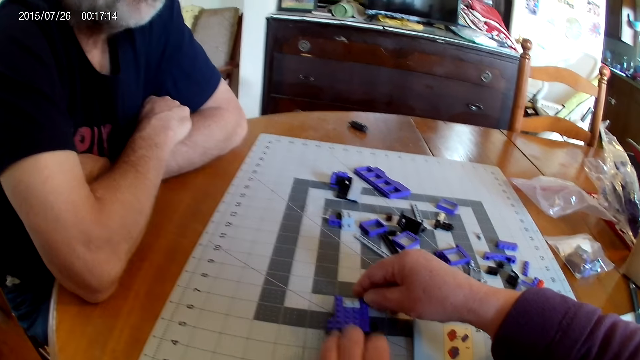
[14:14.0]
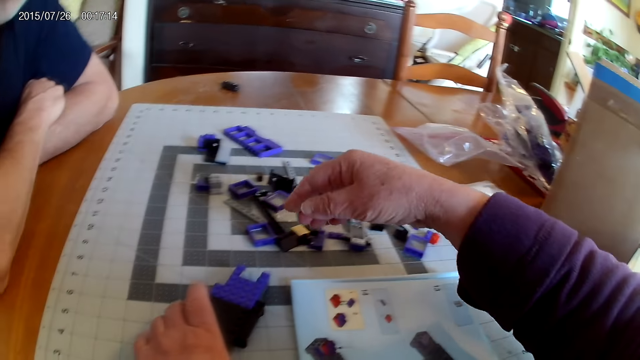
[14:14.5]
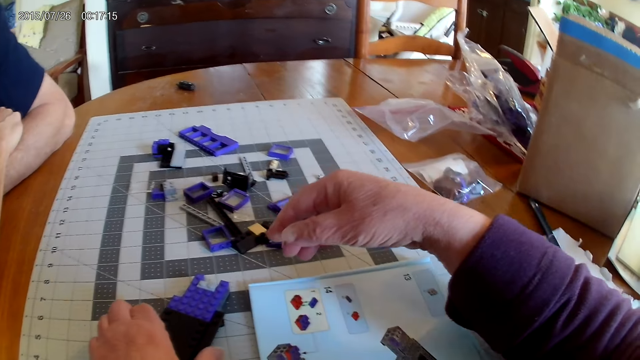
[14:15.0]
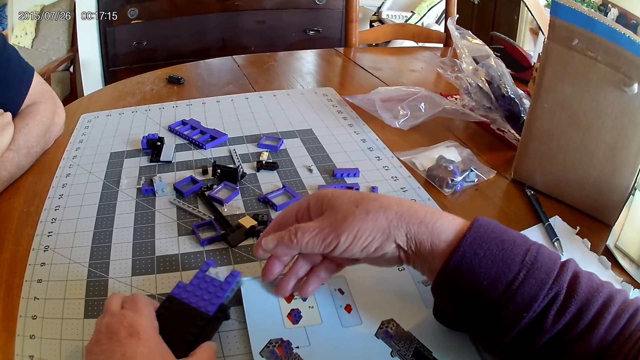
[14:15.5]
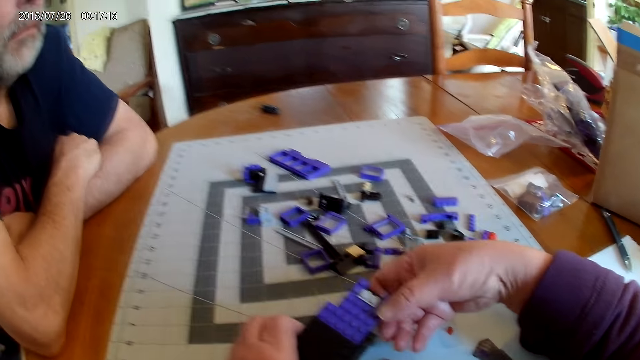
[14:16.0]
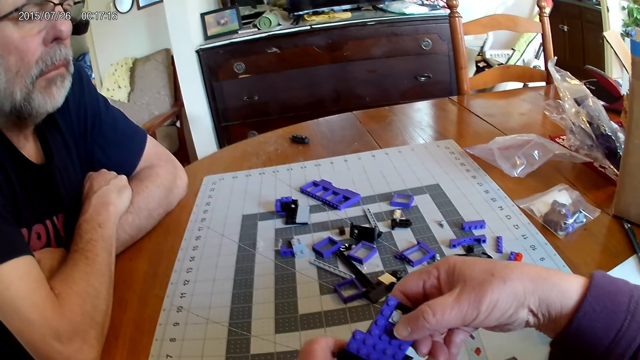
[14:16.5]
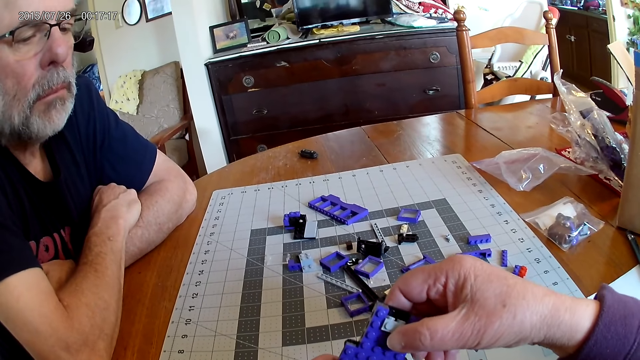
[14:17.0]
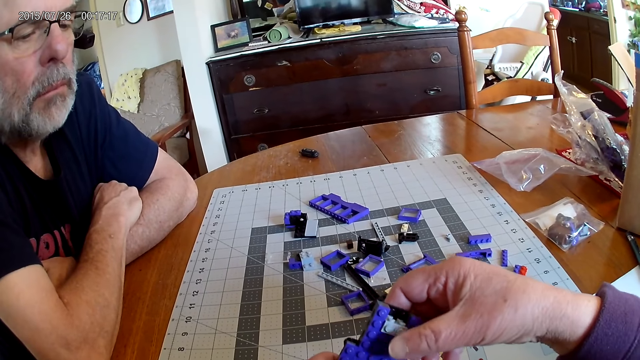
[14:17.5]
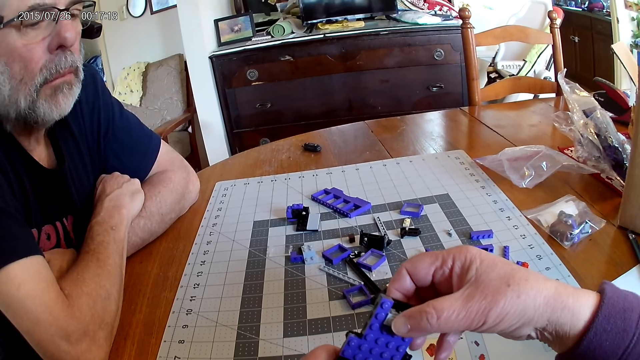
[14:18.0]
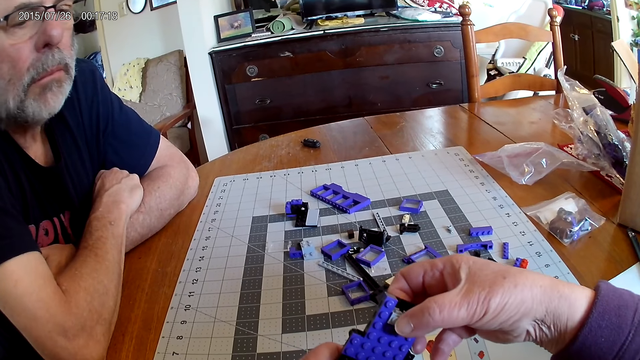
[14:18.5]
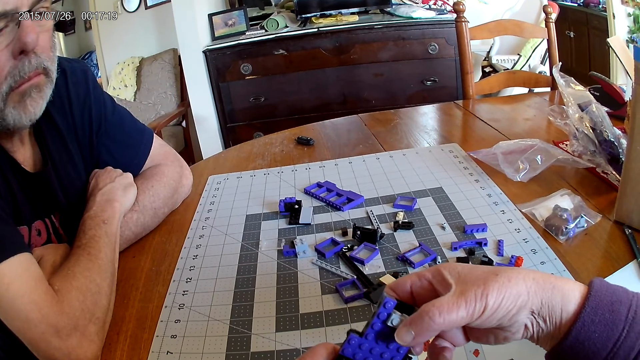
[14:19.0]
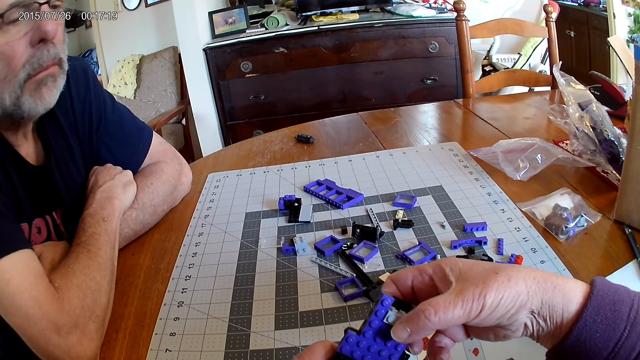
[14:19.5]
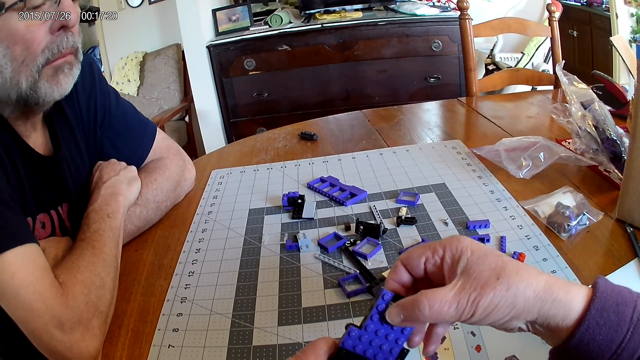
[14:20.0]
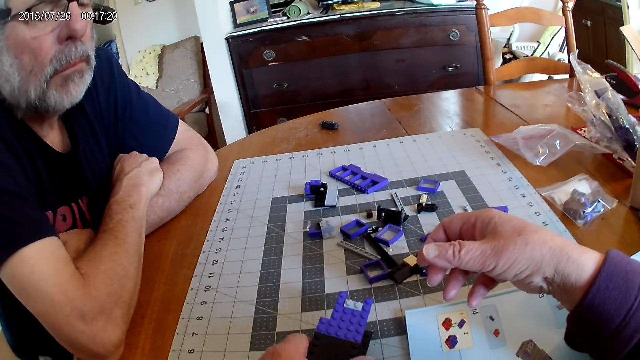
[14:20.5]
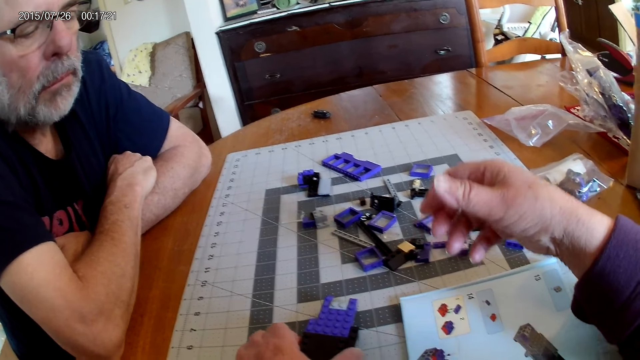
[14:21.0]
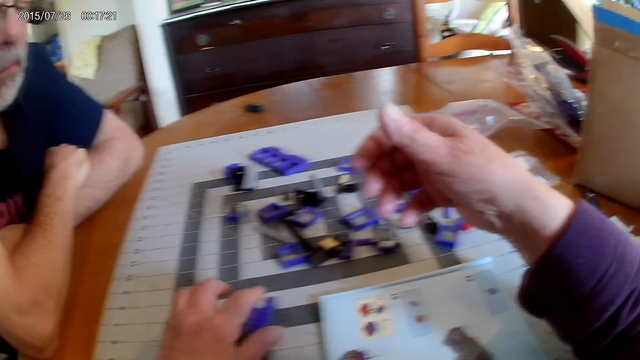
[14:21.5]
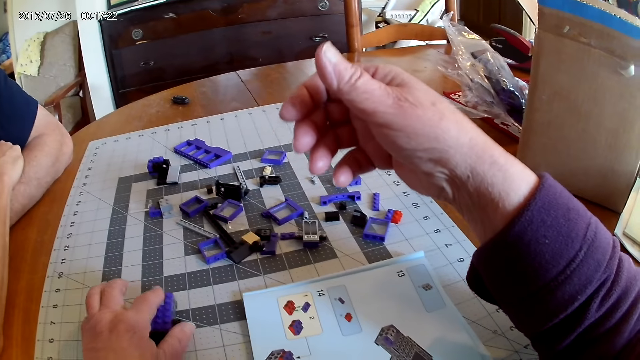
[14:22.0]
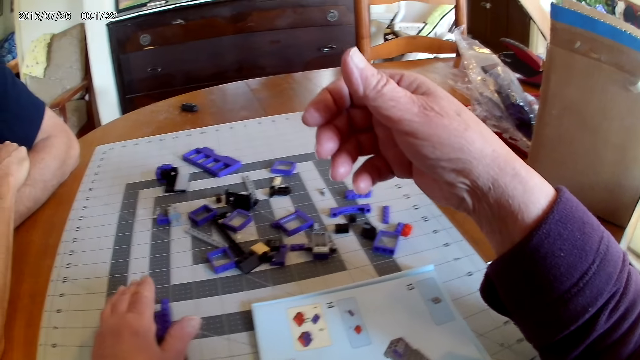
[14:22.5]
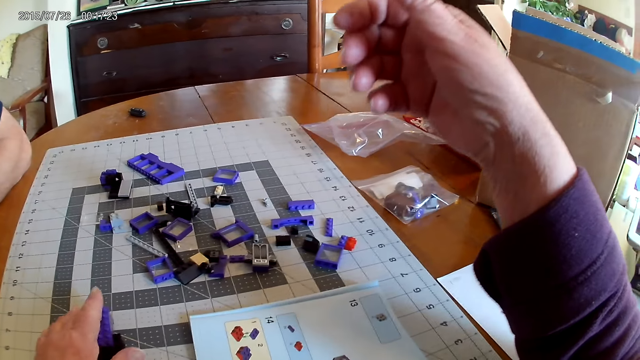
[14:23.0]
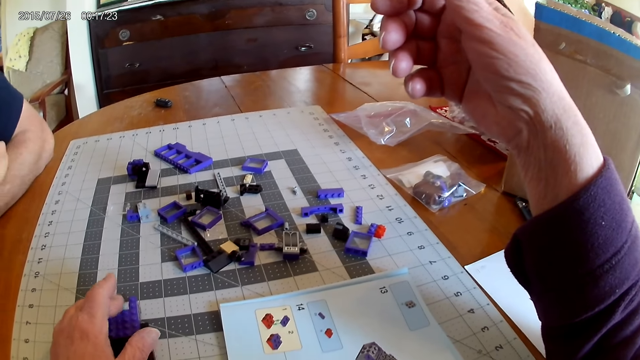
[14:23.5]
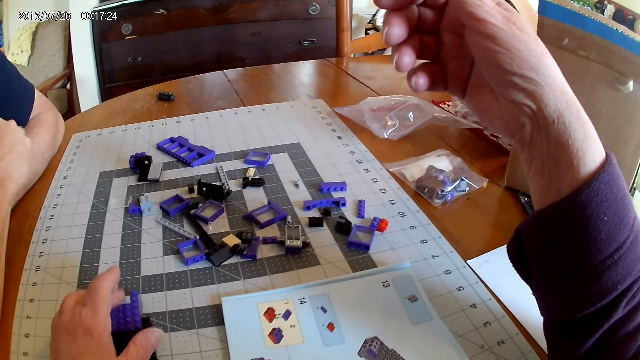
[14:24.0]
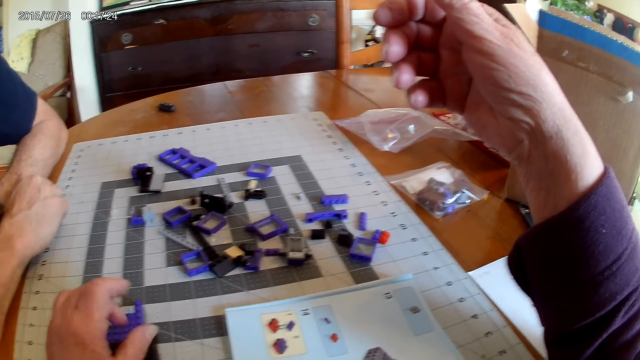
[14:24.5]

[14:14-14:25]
The camera wearer holds the plastic model. They place the plastic model on the table.

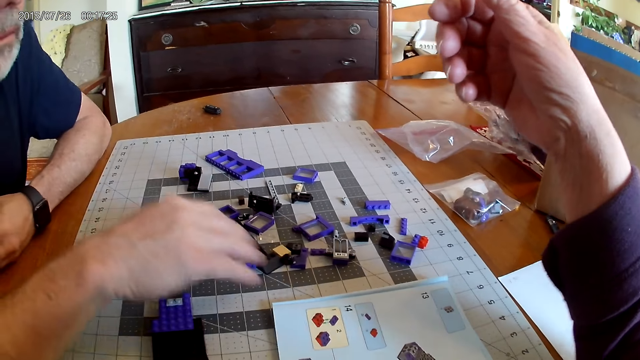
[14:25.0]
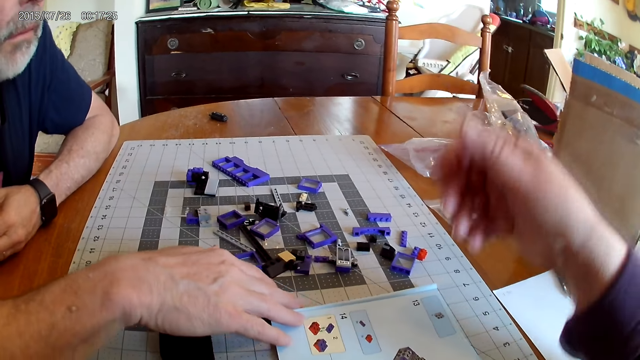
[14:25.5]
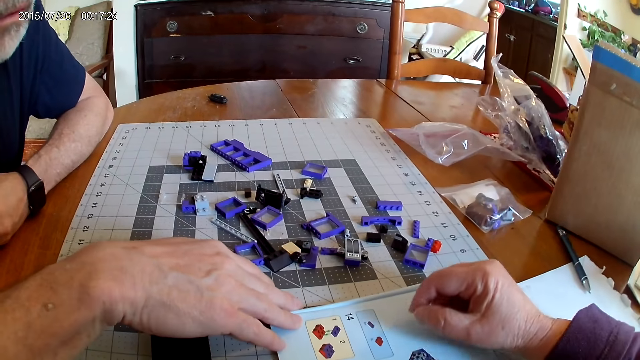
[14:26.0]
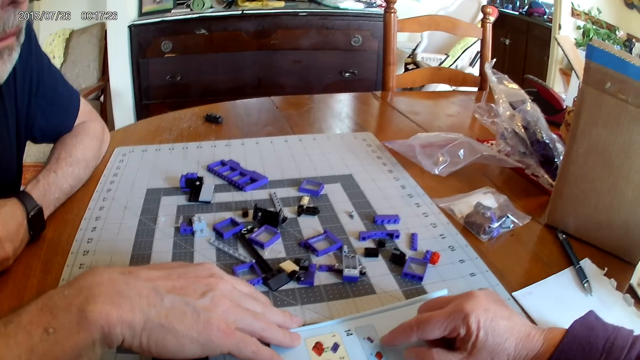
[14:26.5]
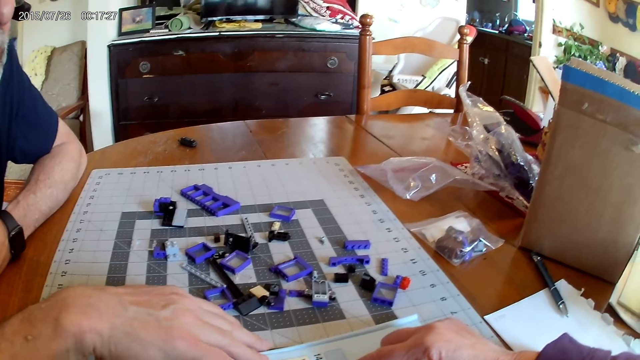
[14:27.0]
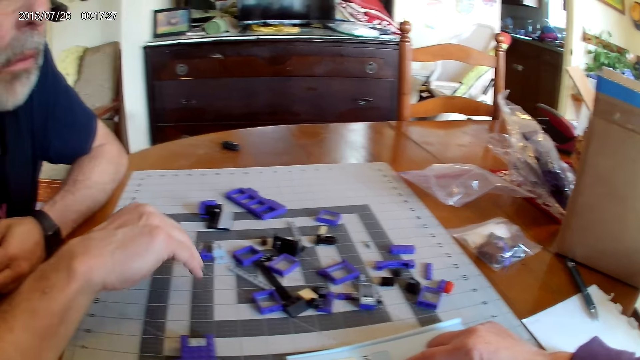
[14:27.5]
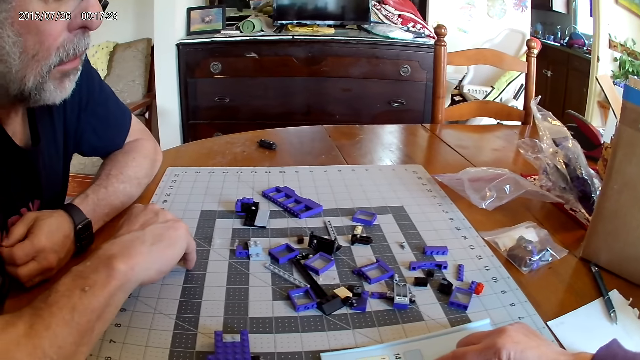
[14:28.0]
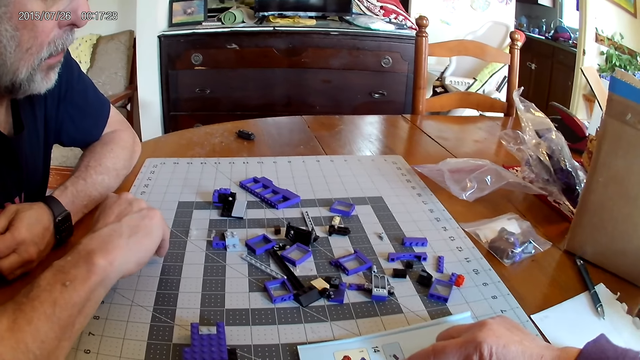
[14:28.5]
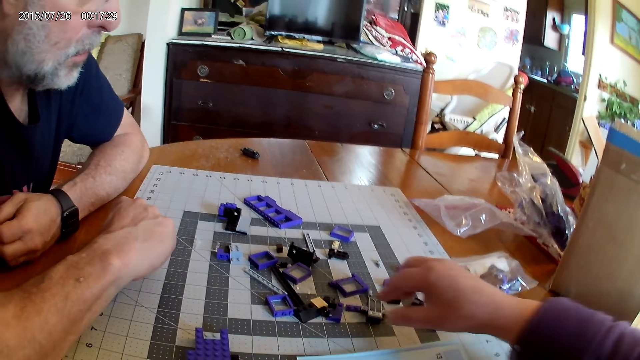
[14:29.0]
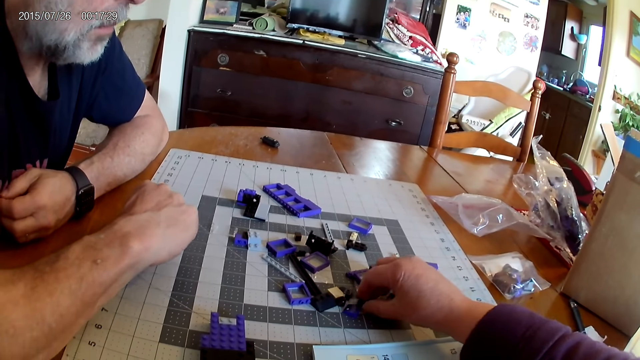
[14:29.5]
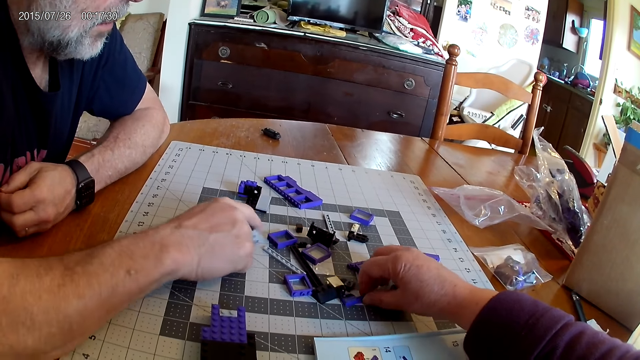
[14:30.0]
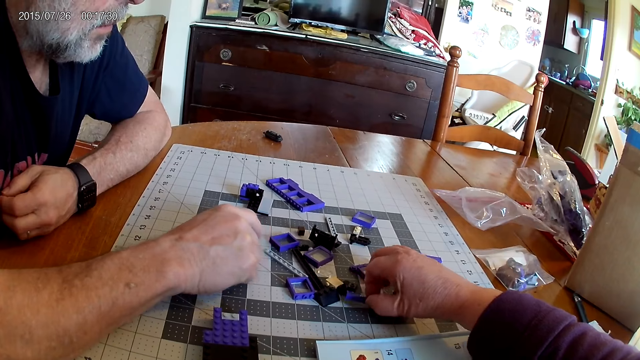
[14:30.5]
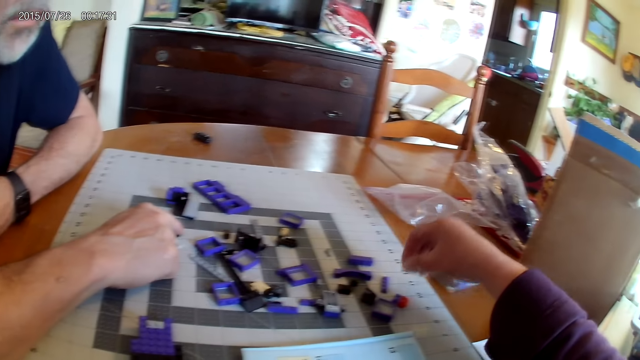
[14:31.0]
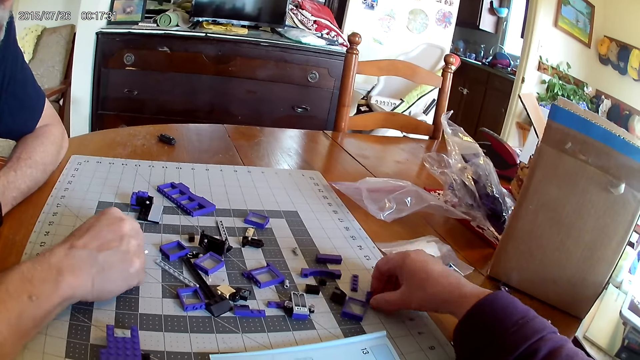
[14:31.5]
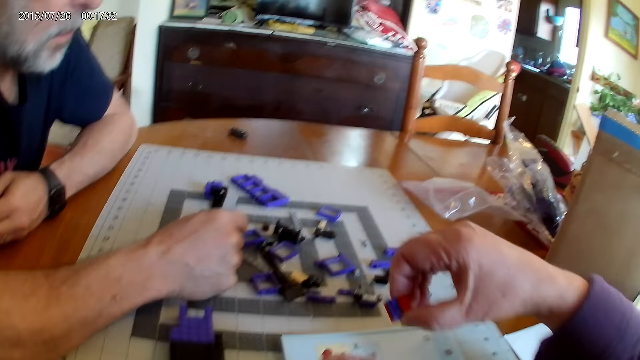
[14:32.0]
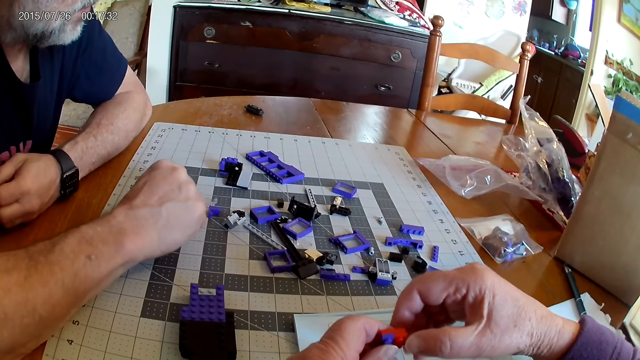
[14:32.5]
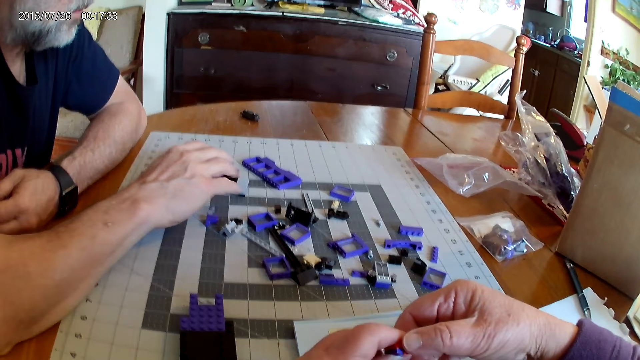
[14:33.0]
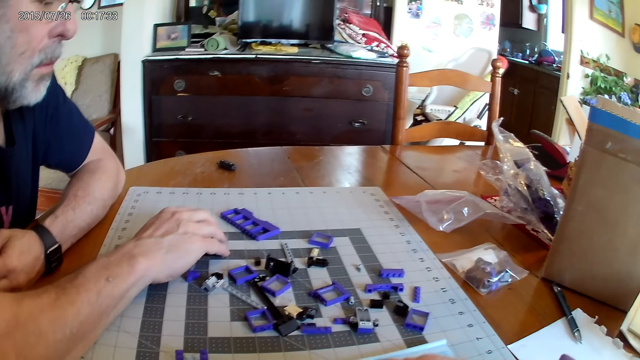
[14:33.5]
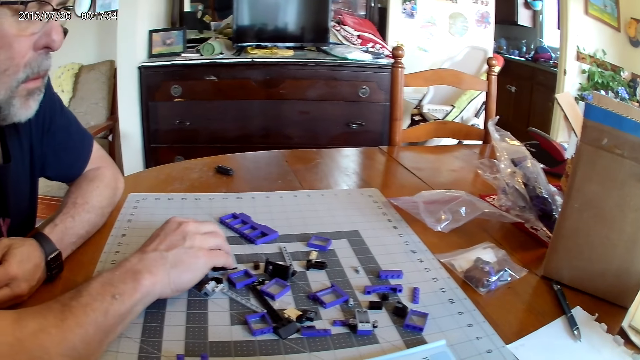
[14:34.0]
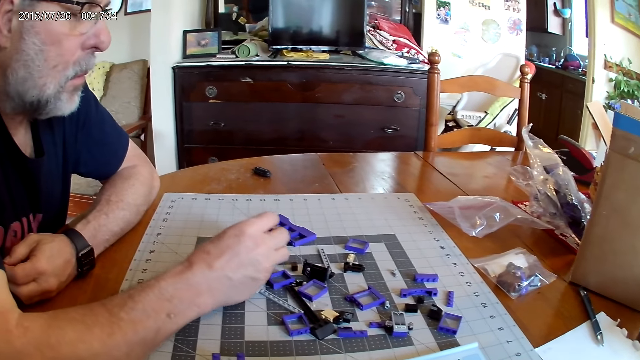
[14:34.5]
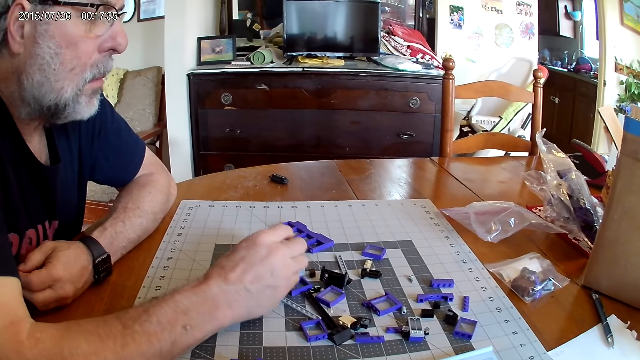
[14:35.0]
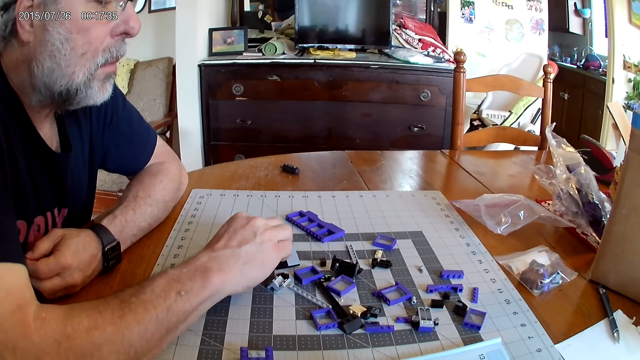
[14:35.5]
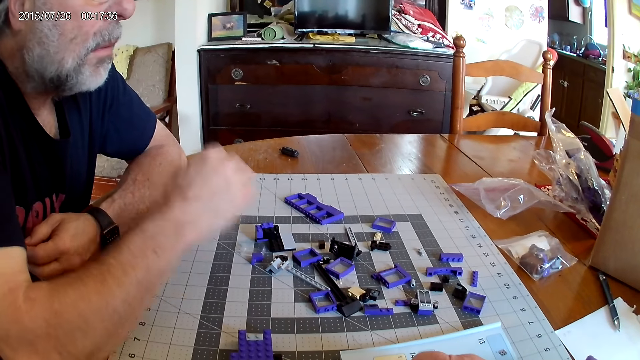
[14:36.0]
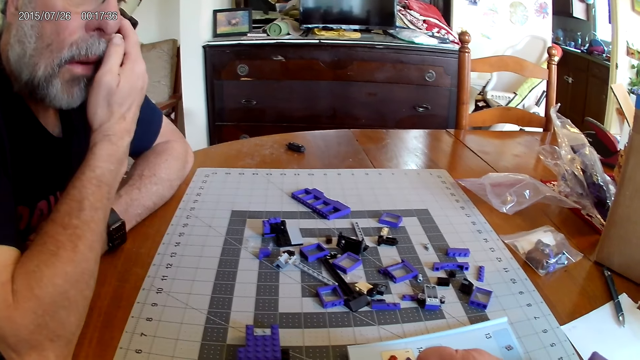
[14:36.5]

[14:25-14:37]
The camera wearer looks at the instructional manual book. They pick a plastic block piece from the table.
